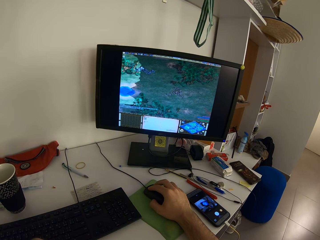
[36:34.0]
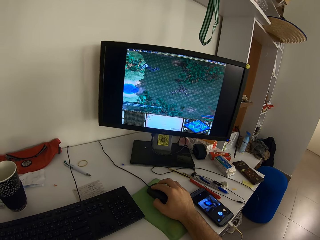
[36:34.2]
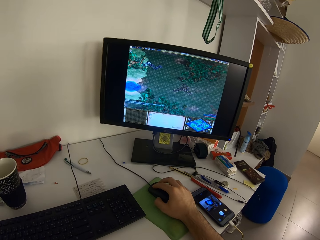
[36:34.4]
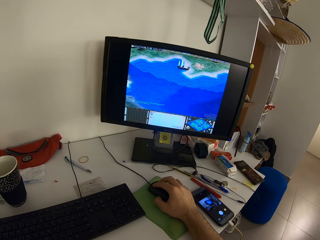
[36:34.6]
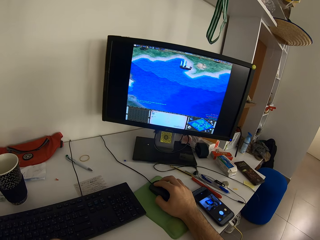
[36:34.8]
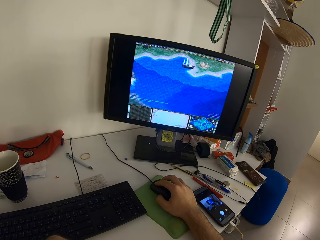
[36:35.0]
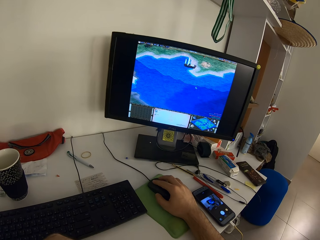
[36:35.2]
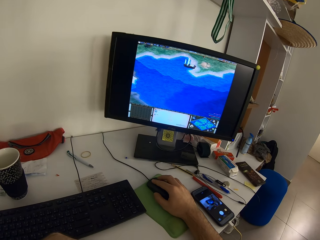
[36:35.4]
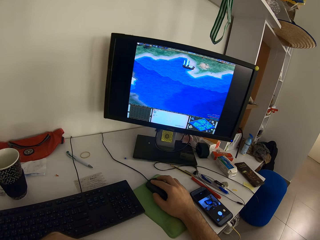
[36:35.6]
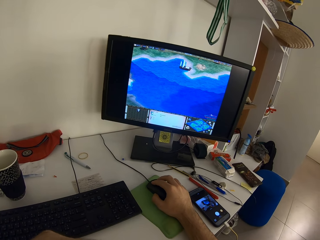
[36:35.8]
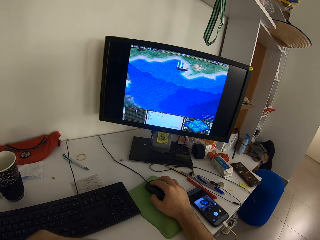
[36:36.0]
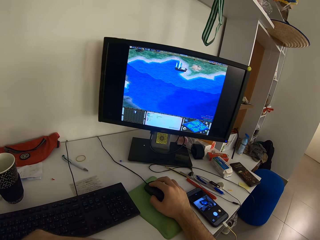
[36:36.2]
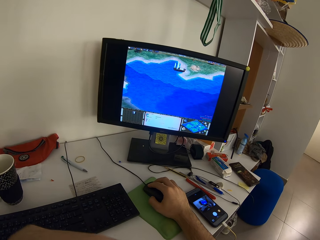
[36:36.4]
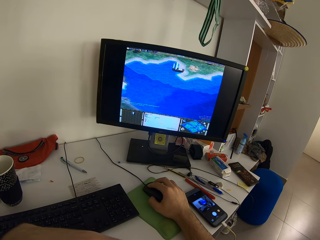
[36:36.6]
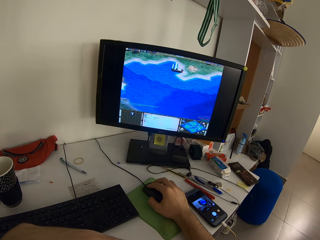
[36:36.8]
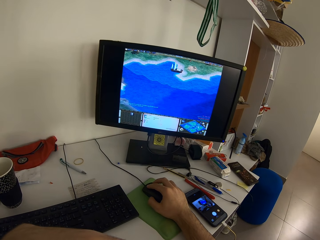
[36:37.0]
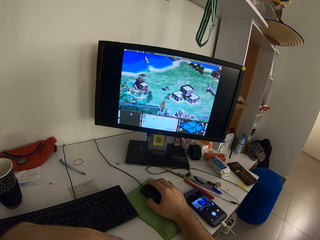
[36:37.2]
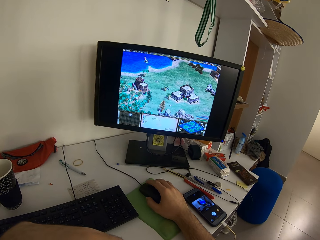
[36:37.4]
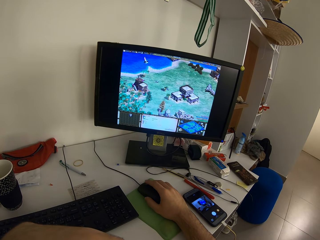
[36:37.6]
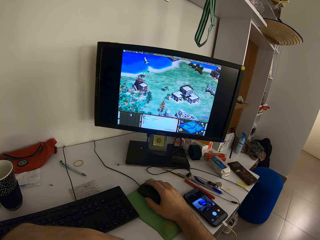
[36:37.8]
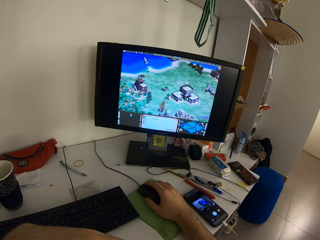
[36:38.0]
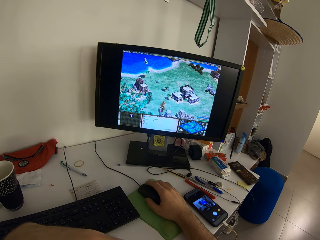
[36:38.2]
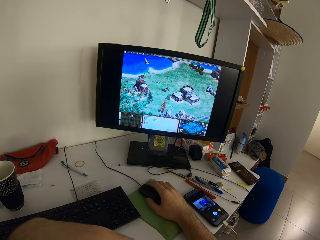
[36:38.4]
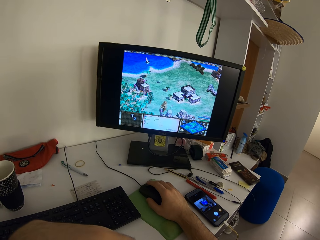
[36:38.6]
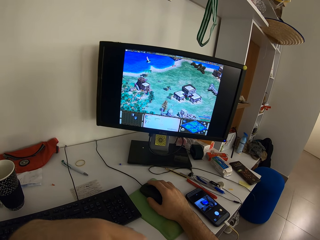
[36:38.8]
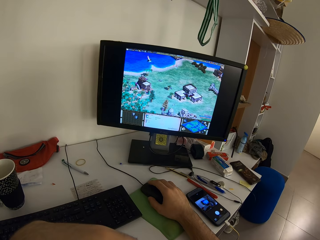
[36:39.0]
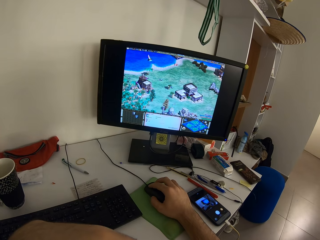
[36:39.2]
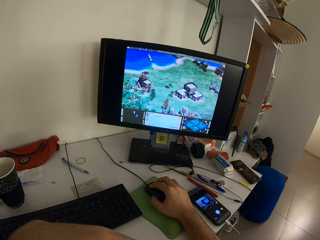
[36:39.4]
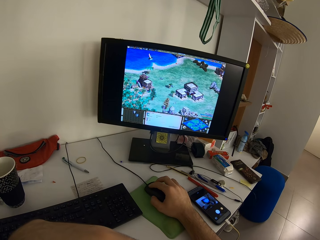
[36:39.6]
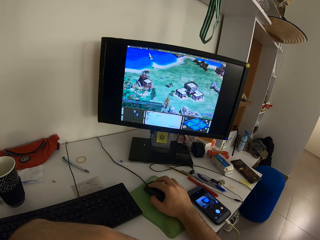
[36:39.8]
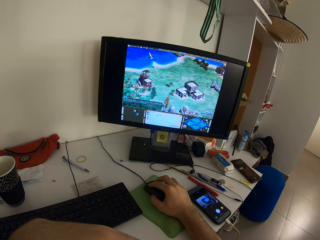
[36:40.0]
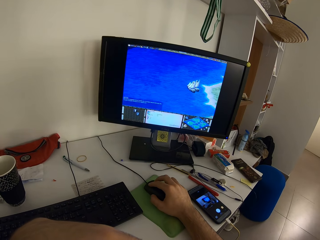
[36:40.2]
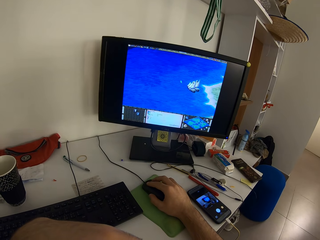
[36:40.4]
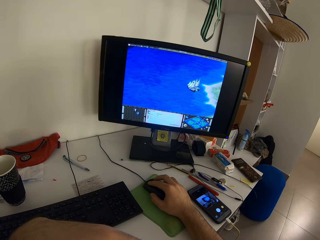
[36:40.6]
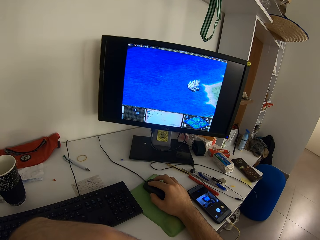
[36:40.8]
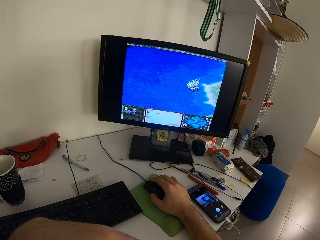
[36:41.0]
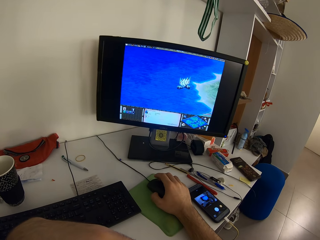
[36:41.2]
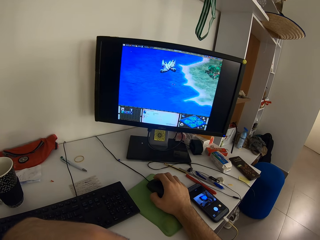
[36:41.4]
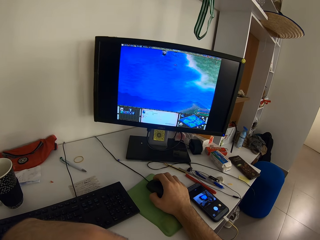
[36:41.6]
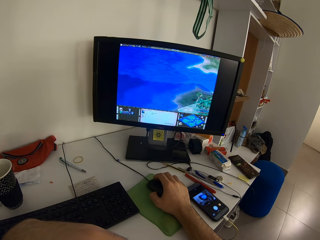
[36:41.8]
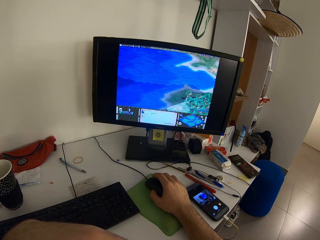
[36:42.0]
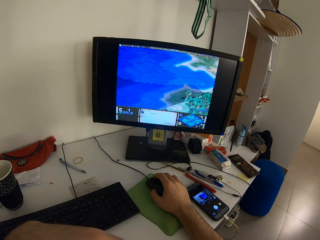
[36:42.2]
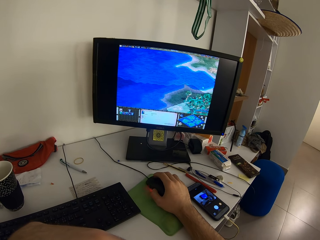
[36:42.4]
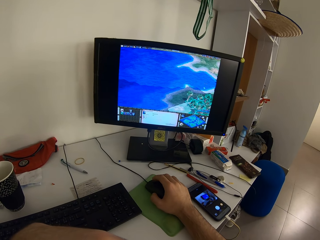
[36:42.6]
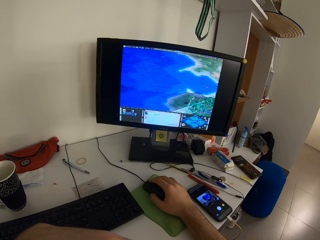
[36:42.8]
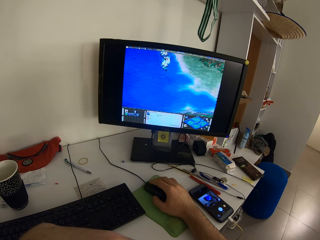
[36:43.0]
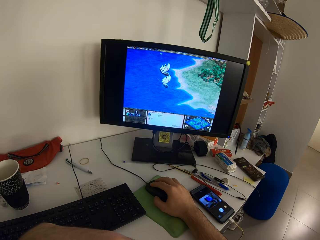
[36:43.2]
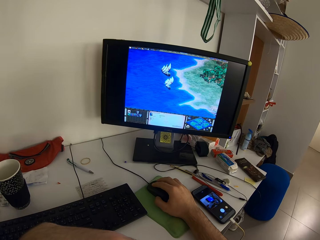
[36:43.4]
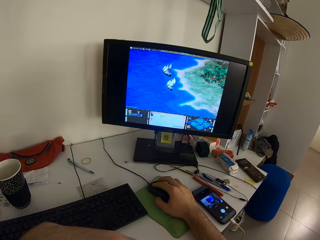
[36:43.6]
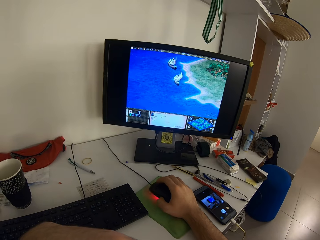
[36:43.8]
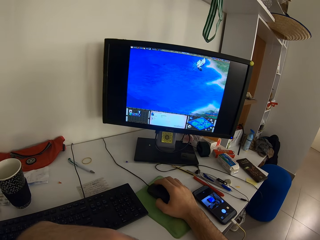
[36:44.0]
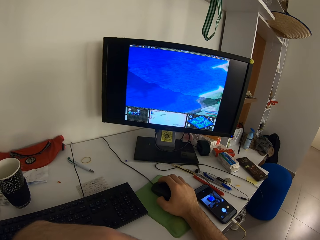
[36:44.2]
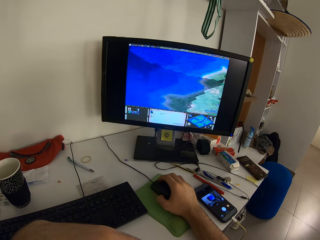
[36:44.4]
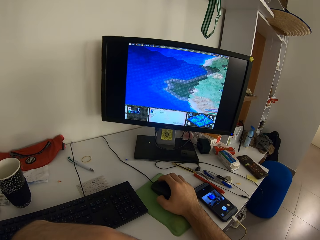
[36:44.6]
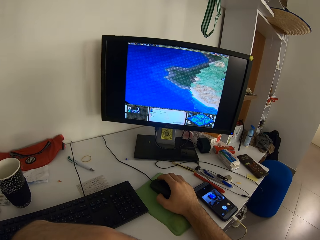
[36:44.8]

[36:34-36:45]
The camera wearer moves the left hand.

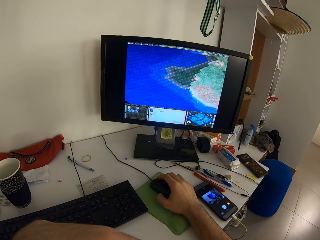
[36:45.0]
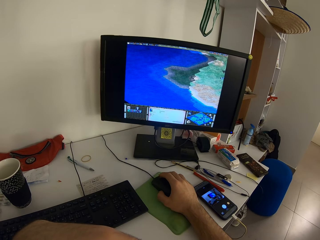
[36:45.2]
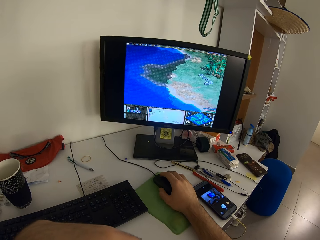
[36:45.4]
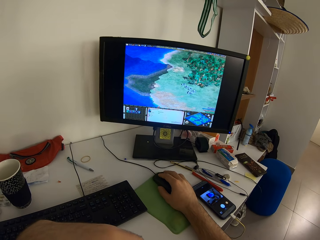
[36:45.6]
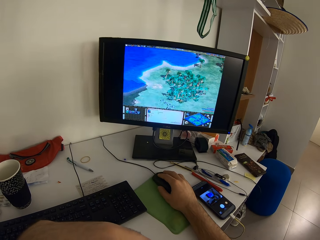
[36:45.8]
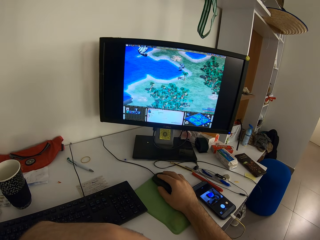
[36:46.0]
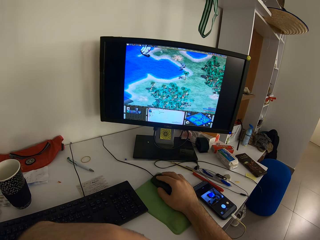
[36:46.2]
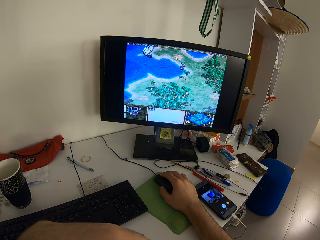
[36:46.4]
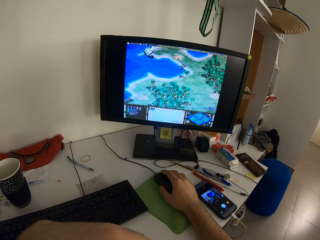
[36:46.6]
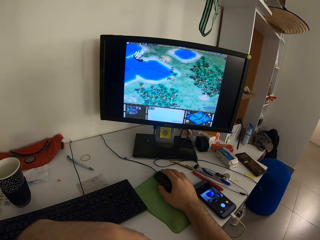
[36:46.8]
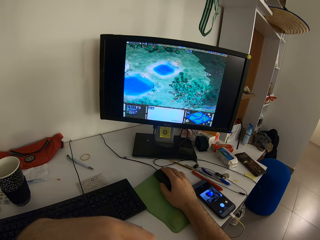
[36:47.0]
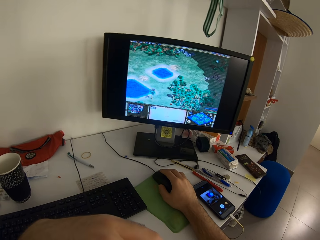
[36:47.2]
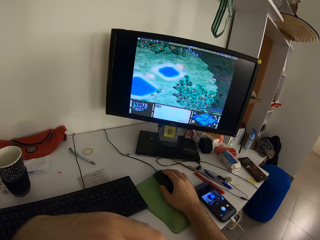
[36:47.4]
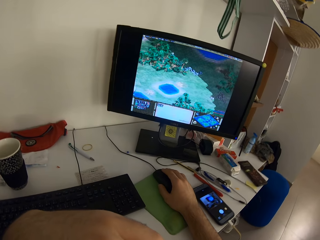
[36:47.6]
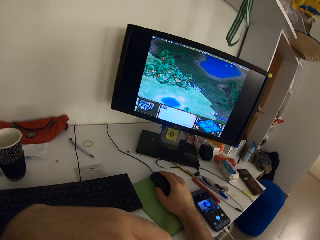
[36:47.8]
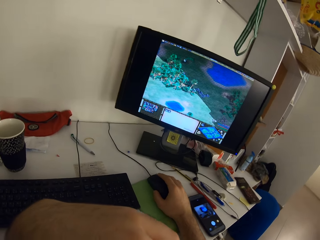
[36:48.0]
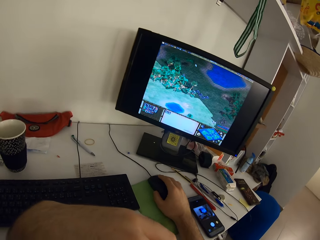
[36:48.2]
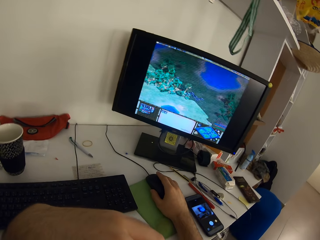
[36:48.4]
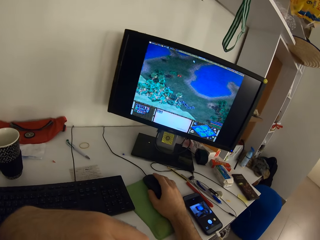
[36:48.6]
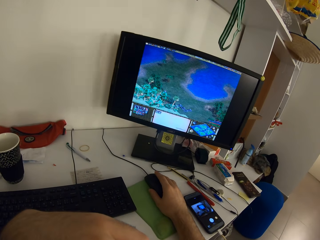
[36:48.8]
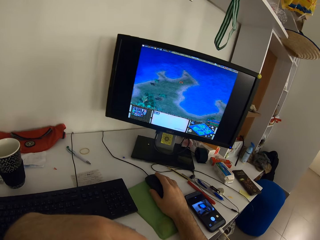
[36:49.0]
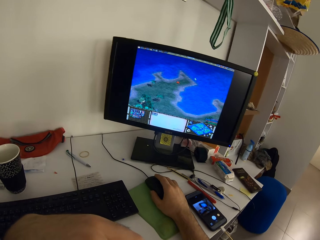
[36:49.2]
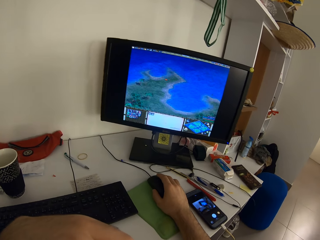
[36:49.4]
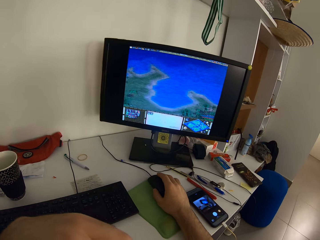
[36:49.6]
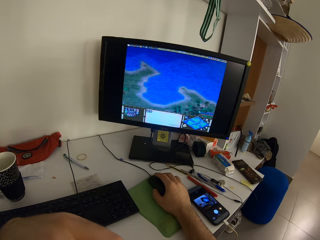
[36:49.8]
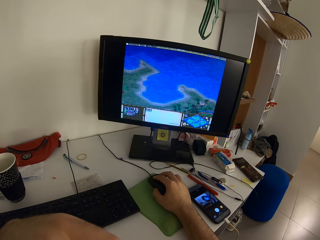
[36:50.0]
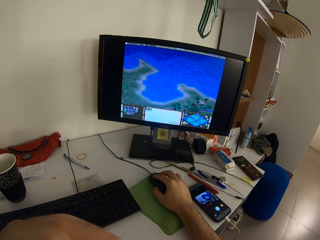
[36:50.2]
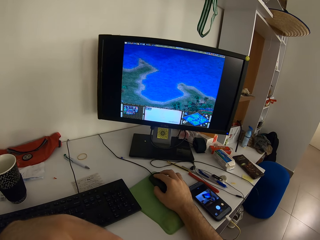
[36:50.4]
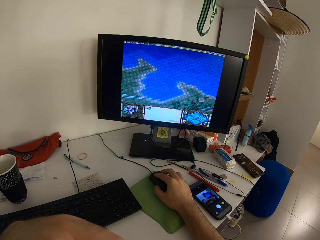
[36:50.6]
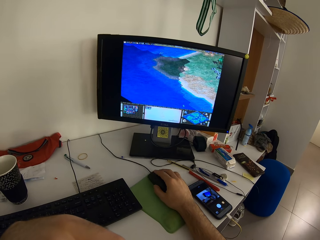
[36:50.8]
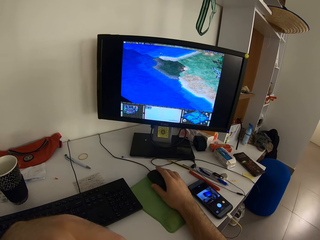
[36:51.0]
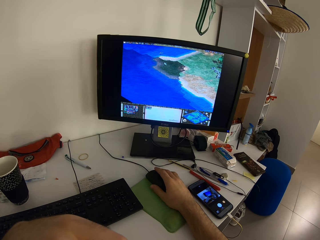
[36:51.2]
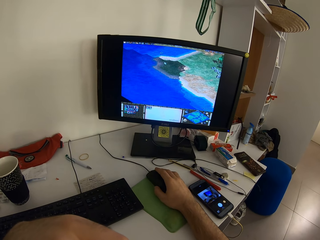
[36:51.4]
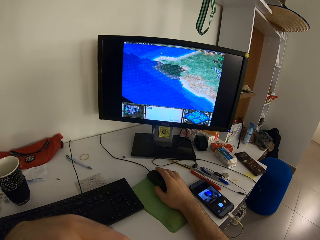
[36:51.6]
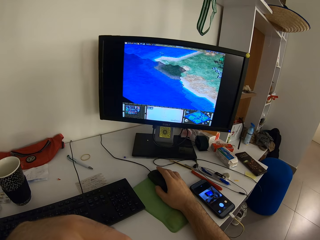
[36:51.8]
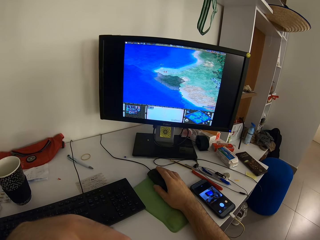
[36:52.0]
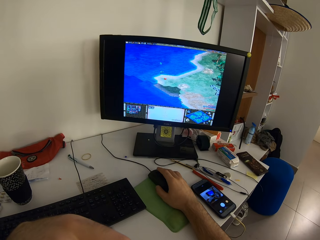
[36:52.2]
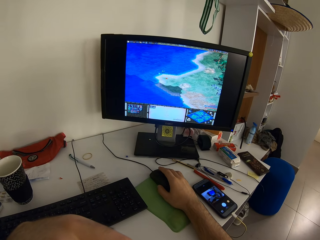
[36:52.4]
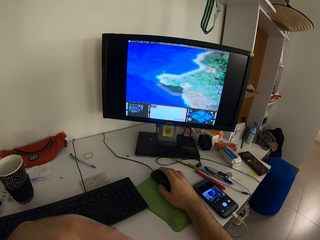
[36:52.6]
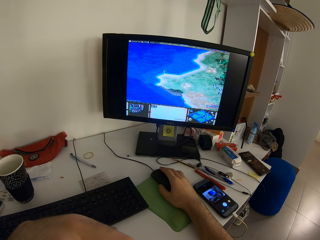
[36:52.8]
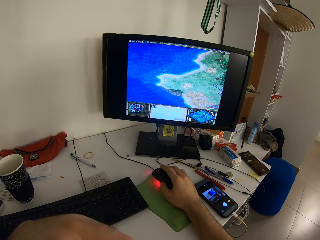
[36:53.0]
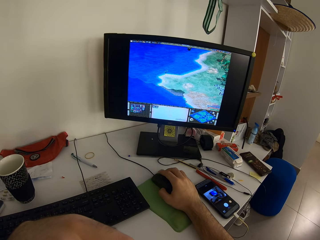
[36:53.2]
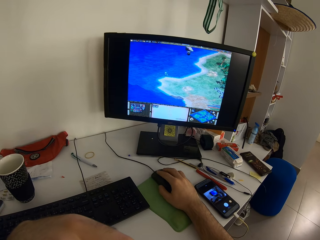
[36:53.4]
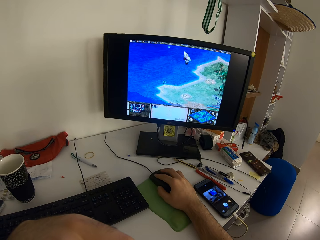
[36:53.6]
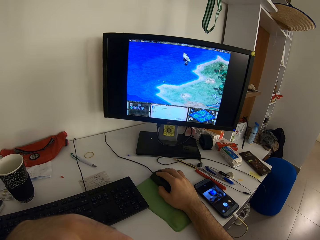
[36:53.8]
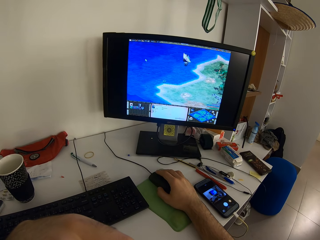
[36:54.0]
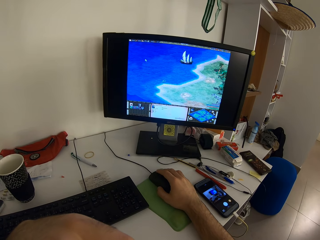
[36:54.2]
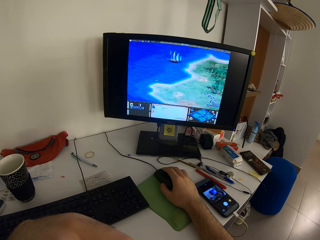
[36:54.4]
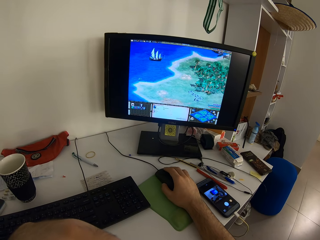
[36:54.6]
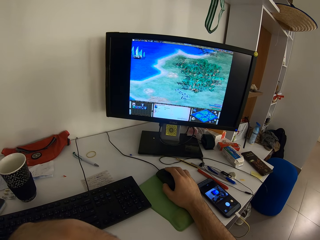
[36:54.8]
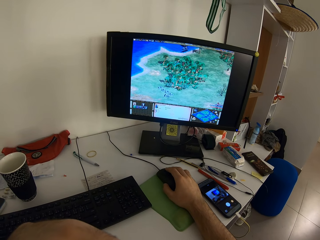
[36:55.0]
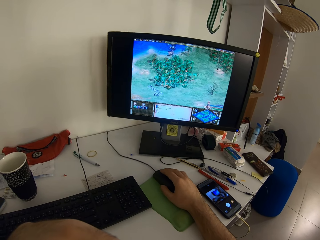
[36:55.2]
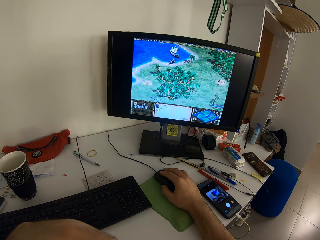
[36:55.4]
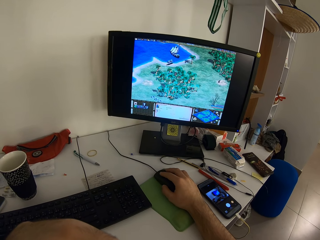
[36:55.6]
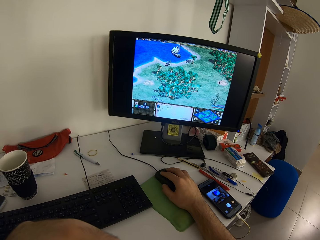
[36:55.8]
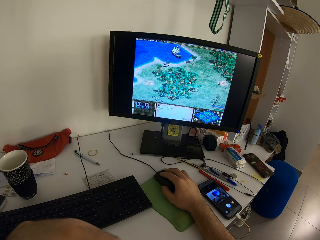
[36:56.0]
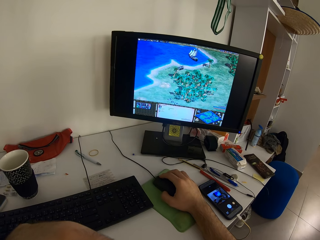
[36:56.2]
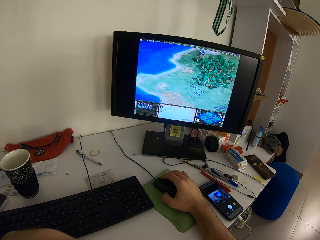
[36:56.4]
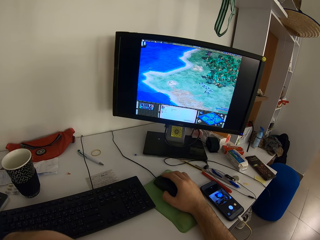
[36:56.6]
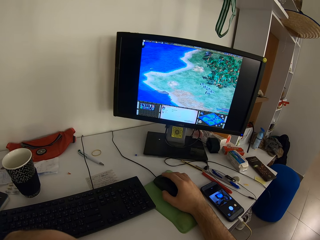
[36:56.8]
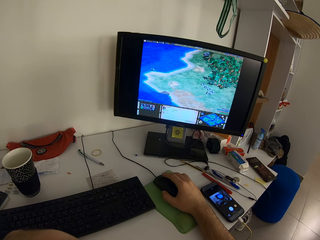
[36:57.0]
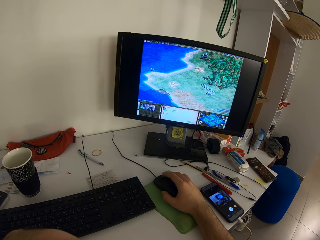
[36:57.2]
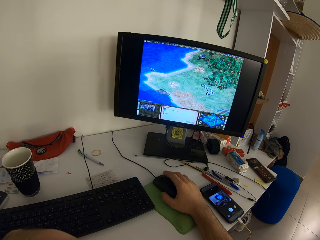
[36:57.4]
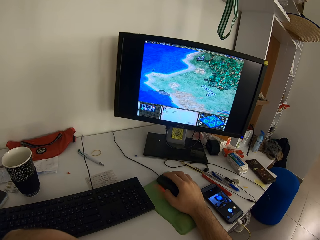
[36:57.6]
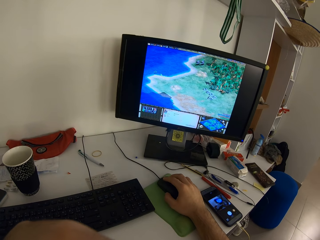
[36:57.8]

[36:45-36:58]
The camera wearer moves the left hand. They move the left hand again.
